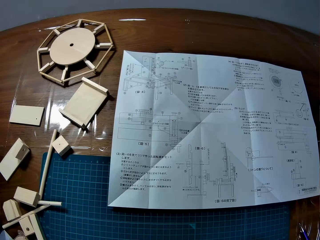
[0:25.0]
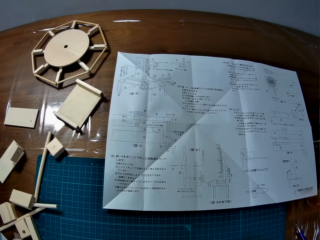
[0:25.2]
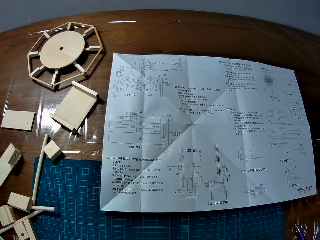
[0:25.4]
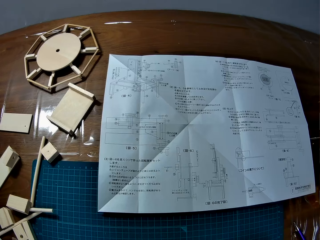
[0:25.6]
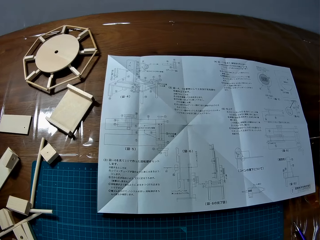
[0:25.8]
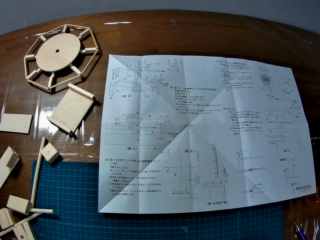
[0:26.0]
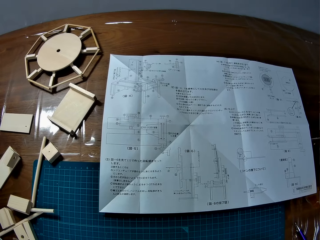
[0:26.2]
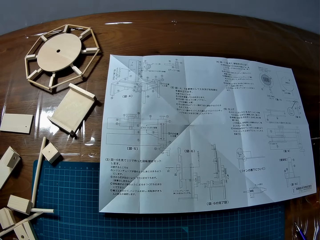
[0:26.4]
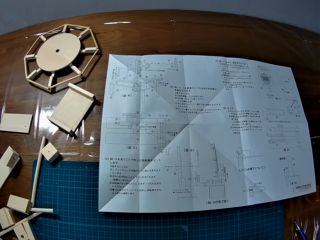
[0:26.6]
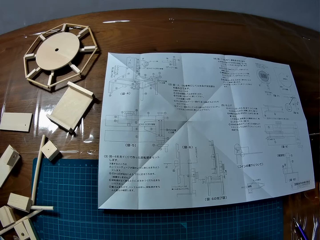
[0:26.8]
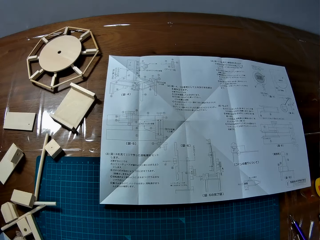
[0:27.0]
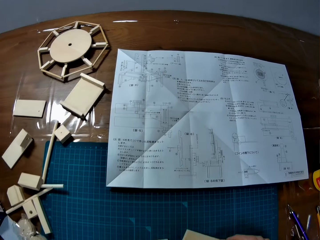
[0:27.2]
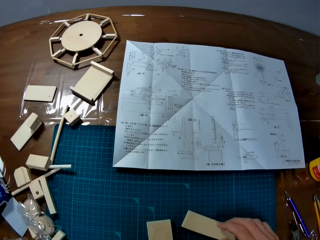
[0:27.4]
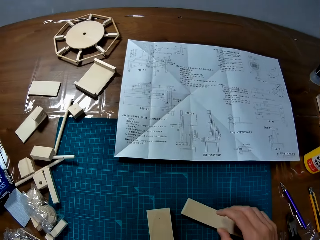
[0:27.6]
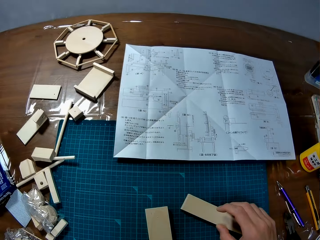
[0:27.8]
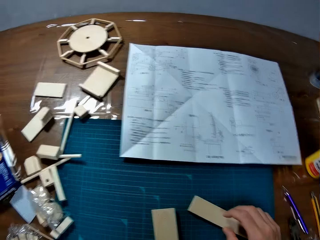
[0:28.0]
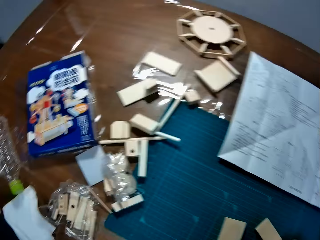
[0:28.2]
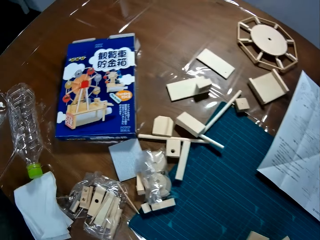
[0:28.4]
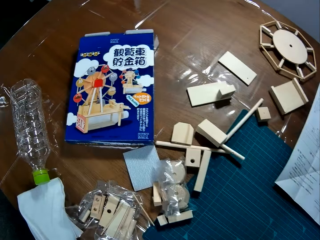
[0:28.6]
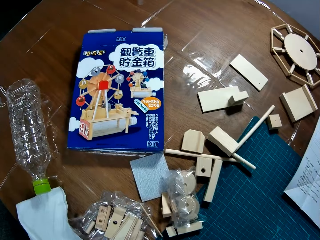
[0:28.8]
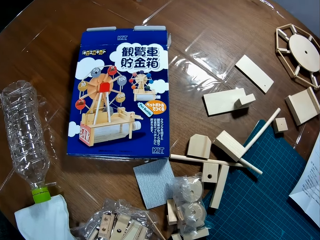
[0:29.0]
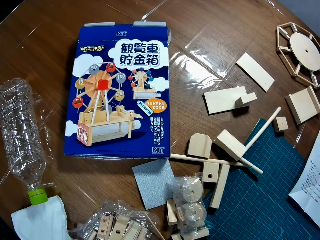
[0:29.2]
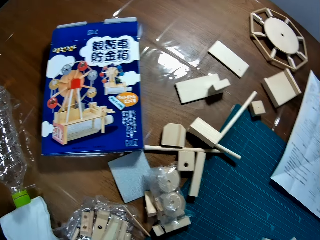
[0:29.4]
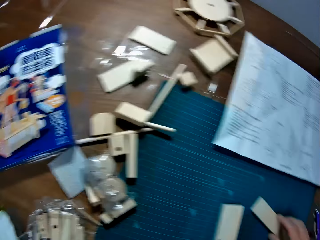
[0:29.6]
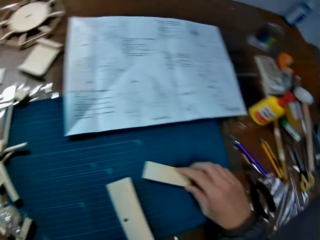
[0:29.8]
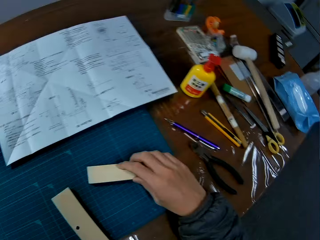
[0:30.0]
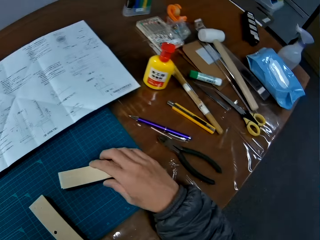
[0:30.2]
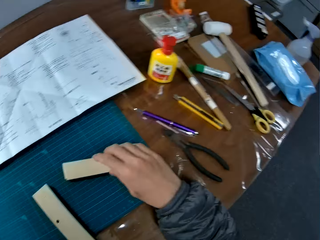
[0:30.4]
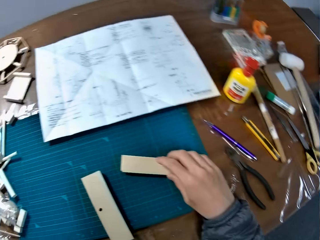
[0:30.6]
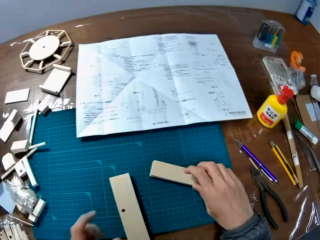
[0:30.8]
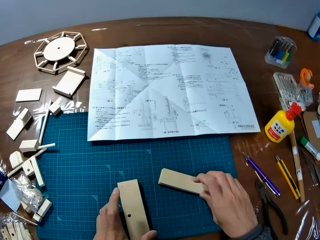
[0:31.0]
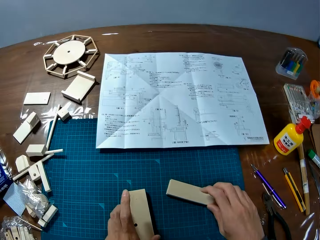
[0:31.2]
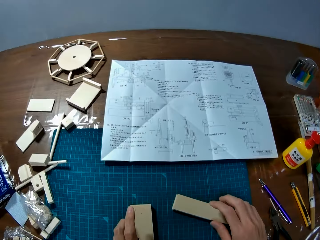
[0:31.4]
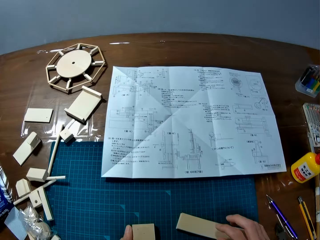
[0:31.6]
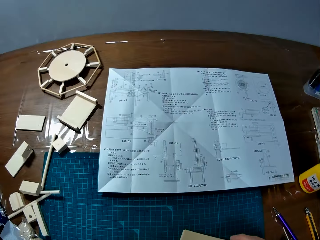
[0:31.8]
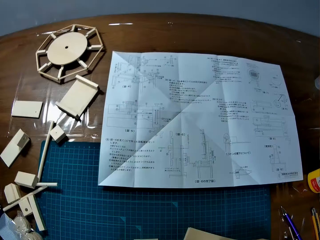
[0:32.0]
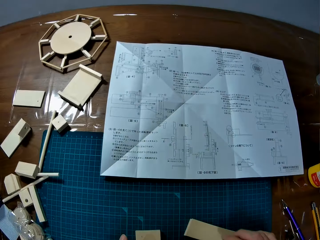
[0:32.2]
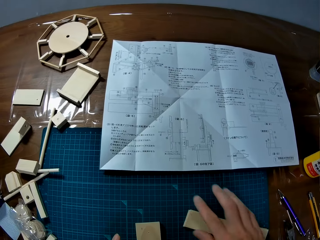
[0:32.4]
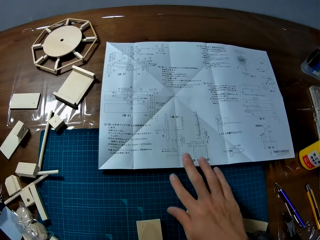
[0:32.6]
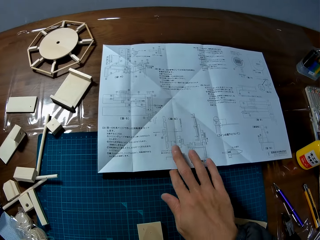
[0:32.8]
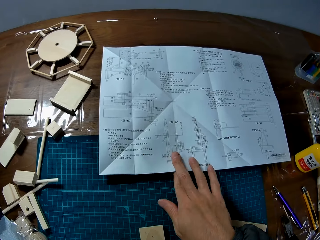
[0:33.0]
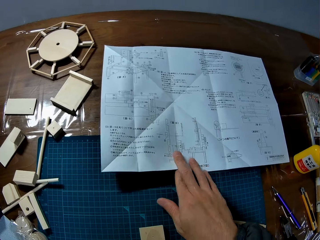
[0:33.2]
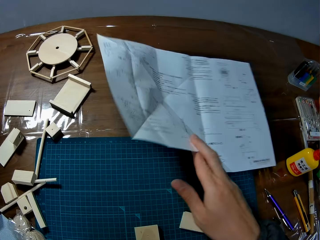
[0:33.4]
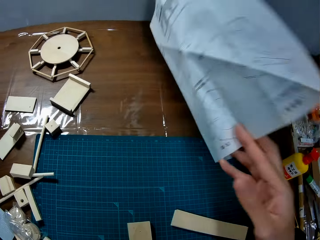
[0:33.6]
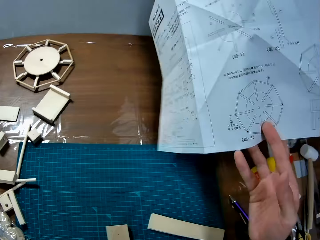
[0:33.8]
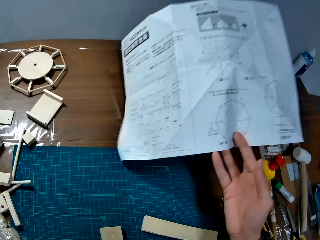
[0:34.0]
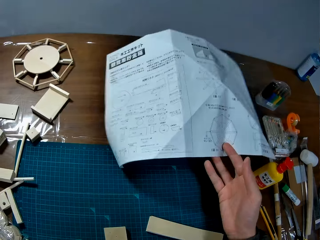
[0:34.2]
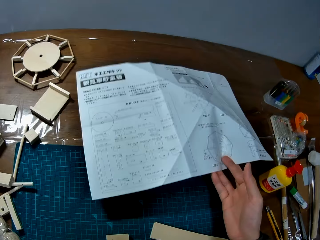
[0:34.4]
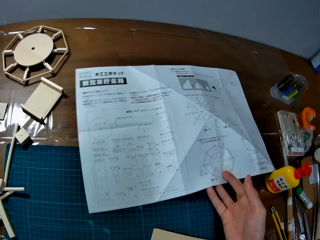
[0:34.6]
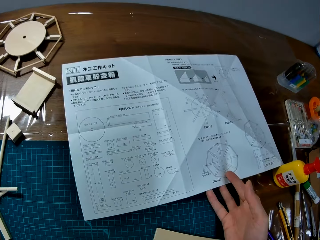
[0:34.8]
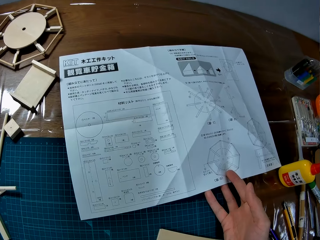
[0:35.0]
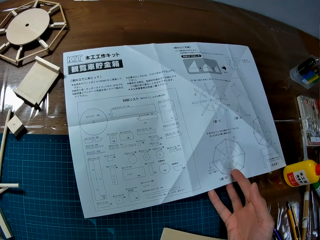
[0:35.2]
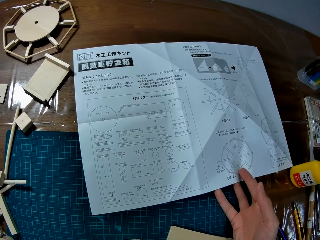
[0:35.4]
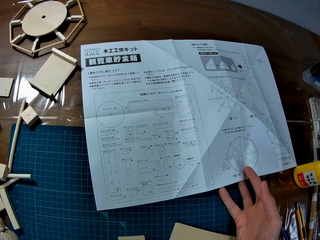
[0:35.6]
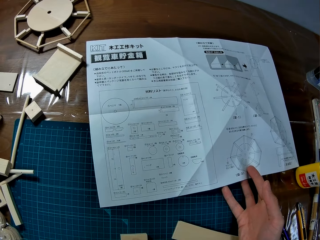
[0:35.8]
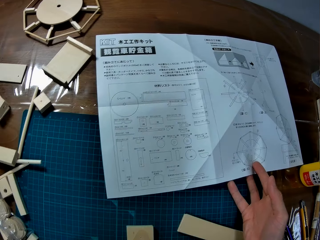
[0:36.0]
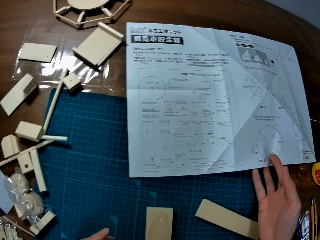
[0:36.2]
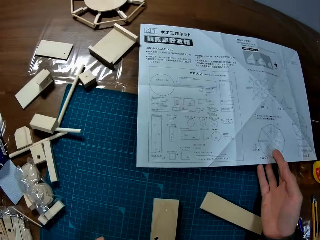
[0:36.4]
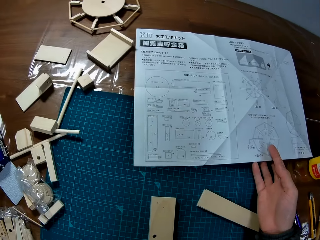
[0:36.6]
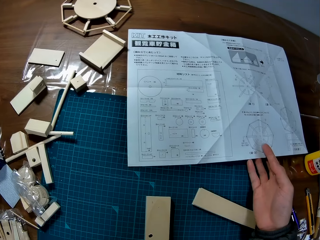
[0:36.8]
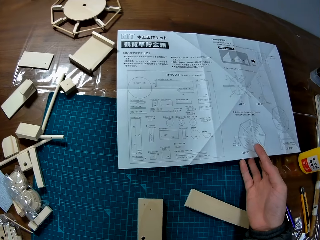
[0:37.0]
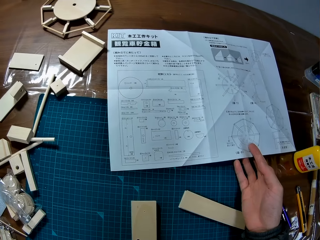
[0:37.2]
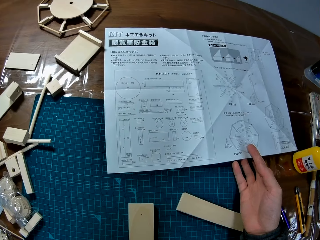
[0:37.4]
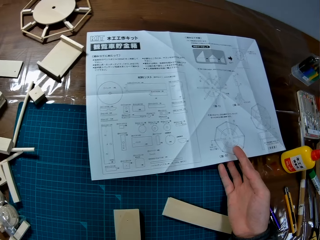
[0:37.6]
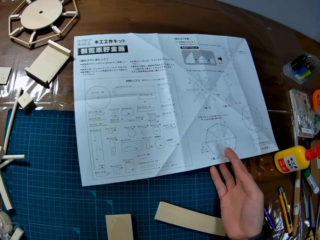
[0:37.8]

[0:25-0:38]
The camera wearer moves the puzzle piece on the table. They hold a modelling material piece and touch the puzzle piece. They turn the puzzle manual or modeling manual upside down on the table, pick the modeling manual, and put the modeling manual on the table.

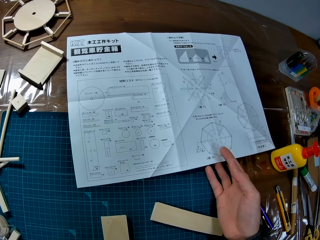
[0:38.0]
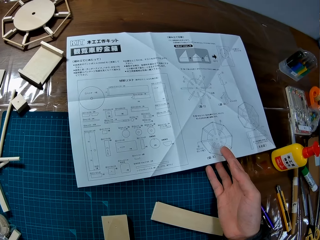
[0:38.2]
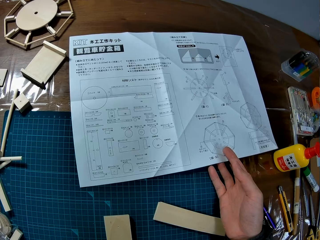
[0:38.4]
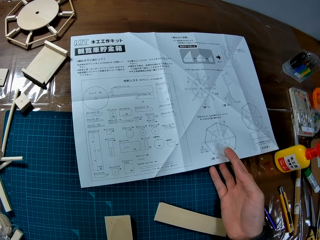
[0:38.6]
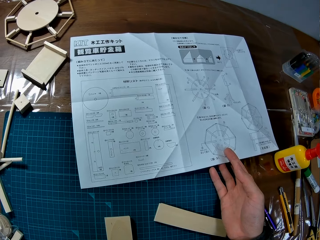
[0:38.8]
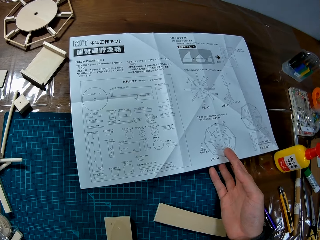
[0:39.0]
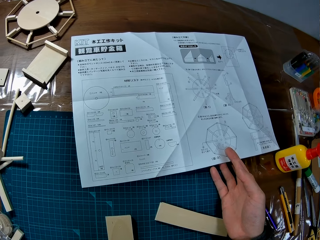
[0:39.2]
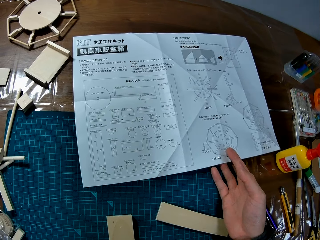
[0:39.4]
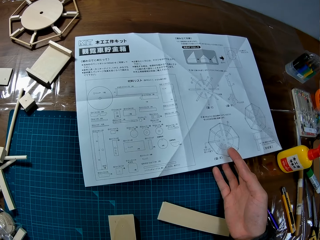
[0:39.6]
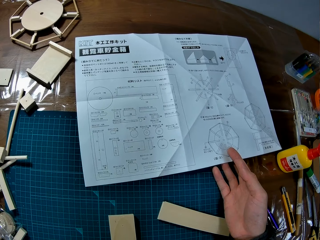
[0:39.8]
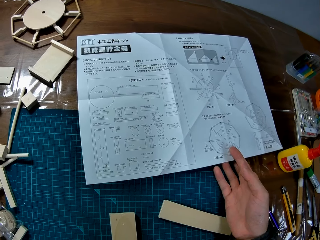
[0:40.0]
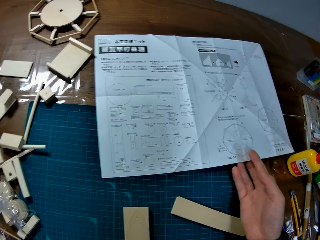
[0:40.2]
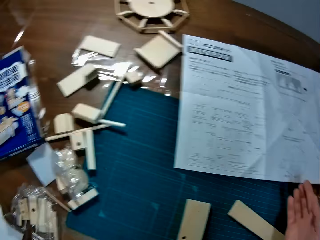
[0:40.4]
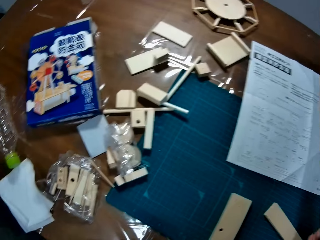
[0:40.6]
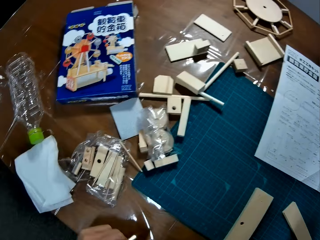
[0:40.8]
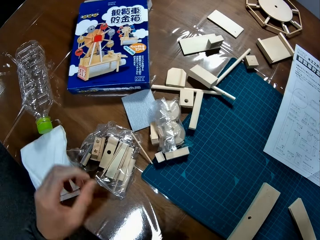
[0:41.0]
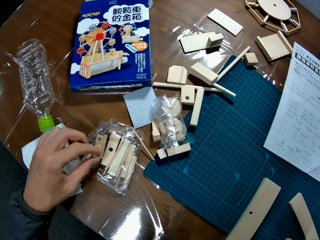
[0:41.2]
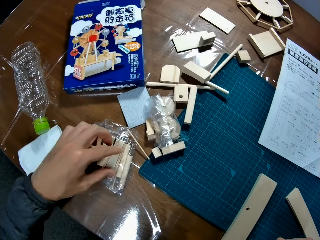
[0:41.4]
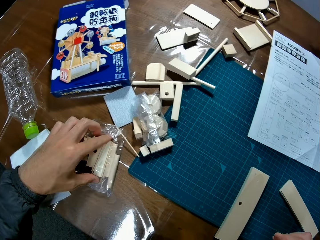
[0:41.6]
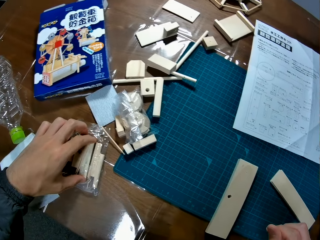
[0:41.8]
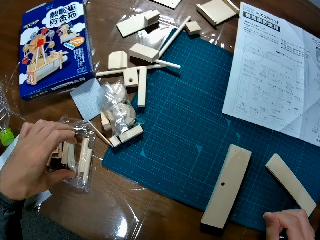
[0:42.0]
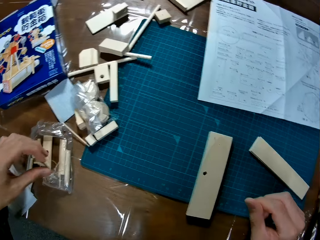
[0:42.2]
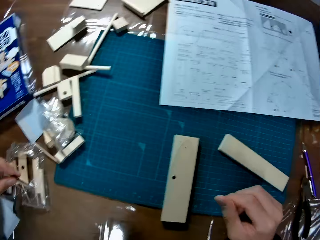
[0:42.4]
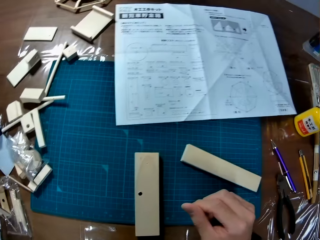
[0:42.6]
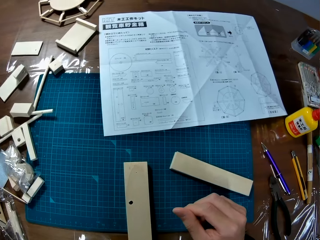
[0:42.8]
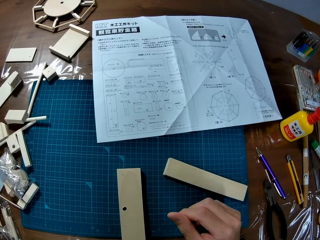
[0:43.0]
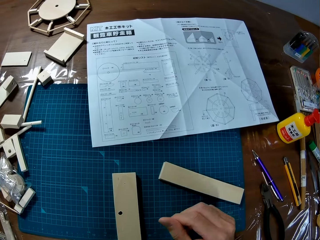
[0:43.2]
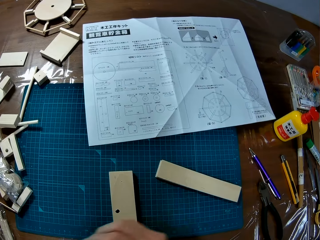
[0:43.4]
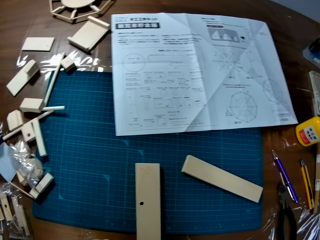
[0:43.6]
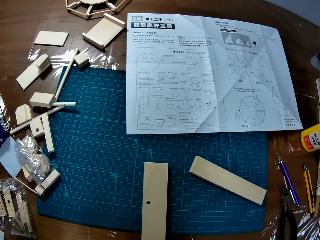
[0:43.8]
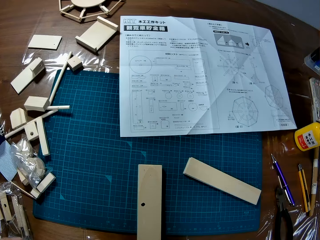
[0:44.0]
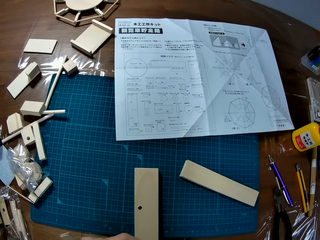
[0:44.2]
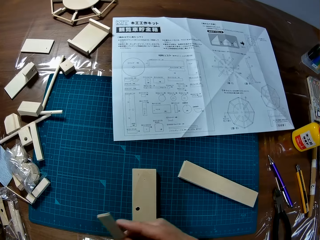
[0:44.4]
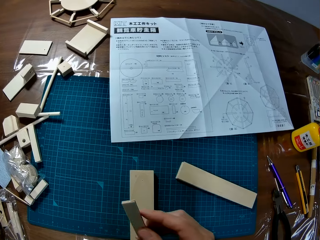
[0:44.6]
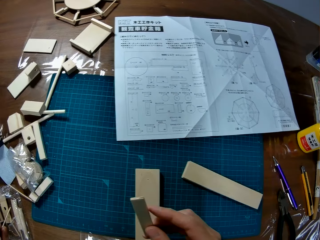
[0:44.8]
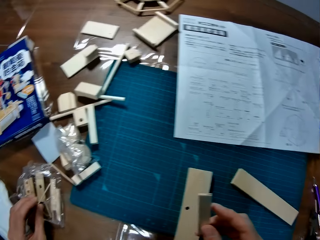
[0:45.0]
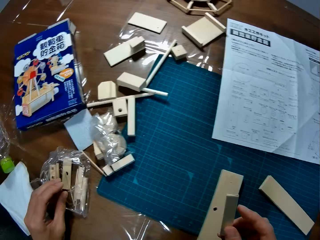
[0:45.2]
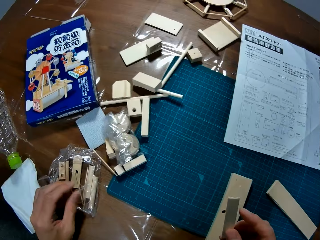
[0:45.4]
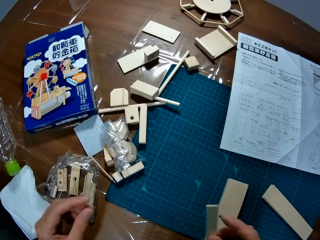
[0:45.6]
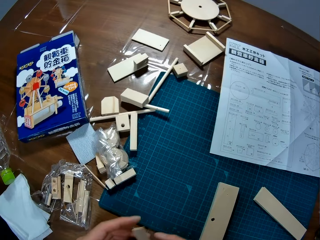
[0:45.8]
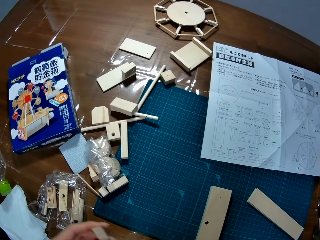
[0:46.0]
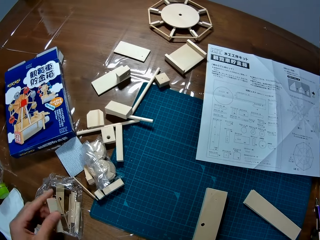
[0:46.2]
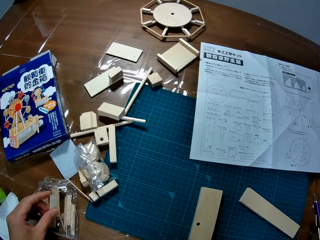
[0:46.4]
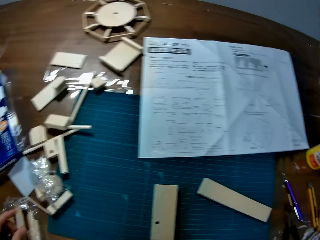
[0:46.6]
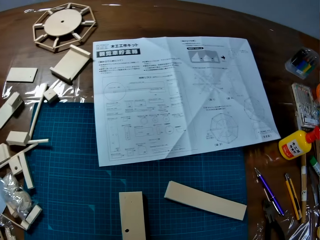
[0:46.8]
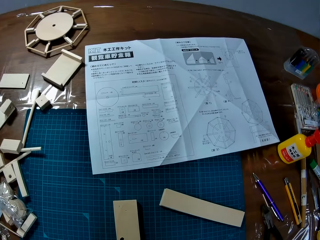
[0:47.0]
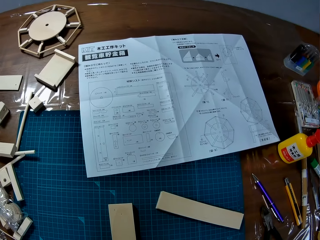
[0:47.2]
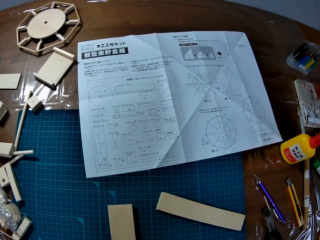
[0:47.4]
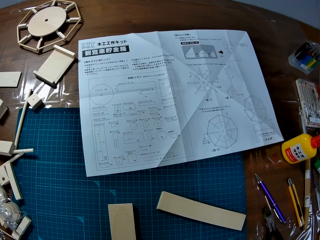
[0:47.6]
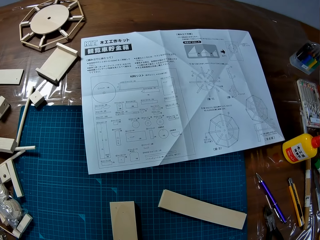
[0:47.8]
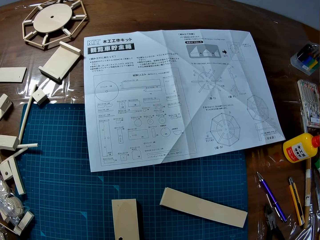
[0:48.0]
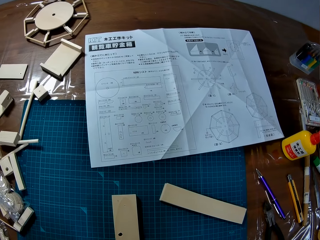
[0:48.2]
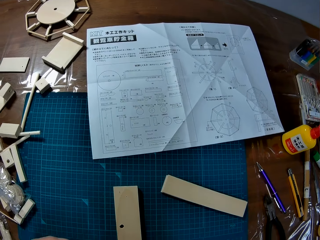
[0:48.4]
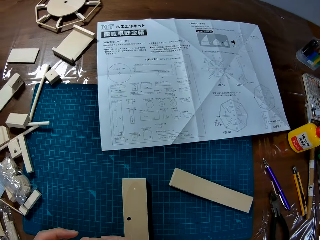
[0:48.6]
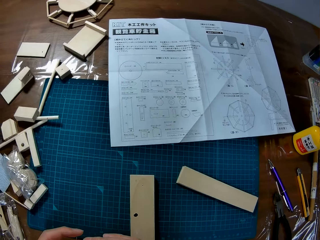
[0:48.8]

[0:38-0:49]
The camera wearer reads the modeling manual. They pick a puzzle piece from the nylon on the table.
